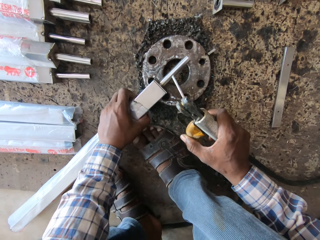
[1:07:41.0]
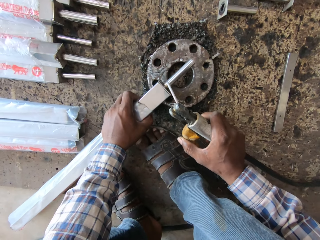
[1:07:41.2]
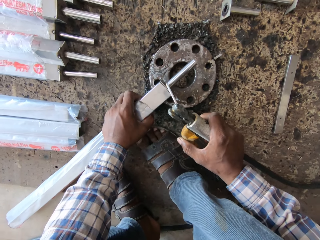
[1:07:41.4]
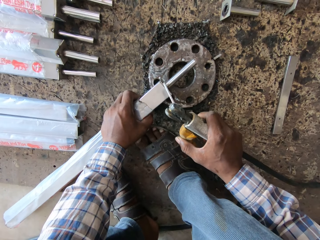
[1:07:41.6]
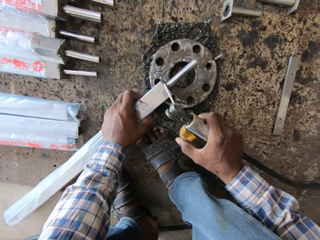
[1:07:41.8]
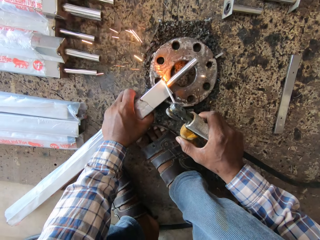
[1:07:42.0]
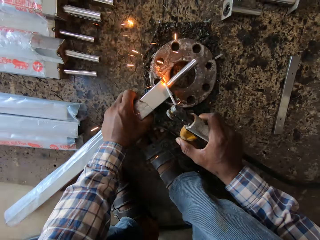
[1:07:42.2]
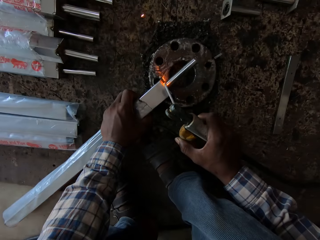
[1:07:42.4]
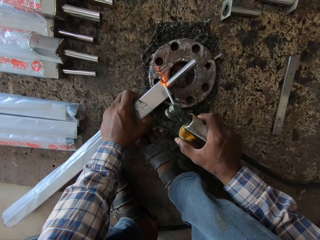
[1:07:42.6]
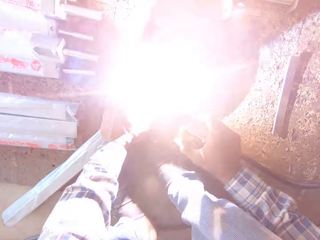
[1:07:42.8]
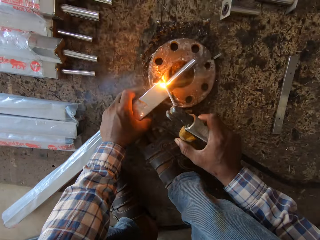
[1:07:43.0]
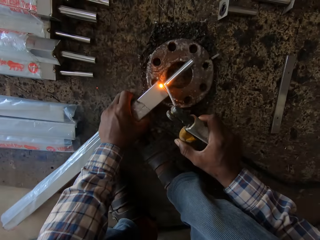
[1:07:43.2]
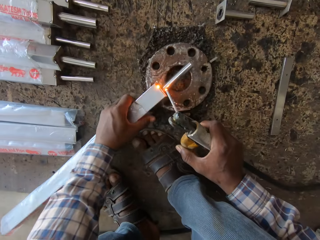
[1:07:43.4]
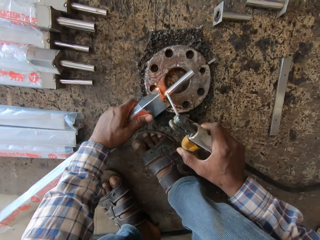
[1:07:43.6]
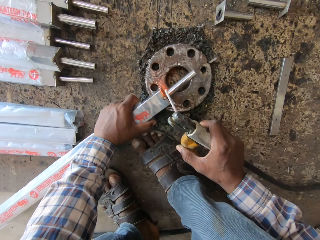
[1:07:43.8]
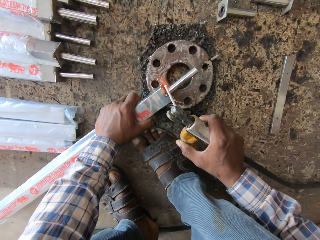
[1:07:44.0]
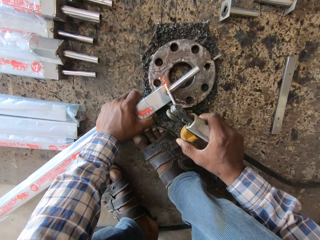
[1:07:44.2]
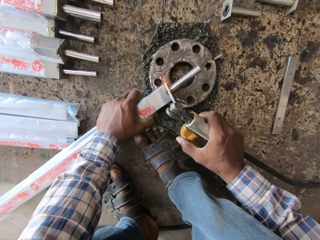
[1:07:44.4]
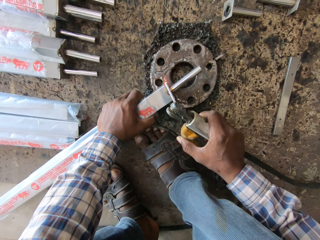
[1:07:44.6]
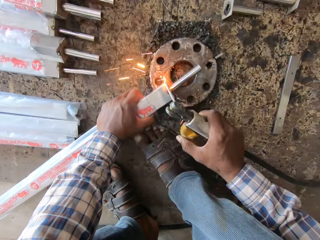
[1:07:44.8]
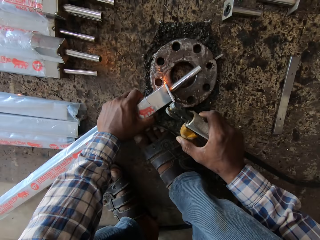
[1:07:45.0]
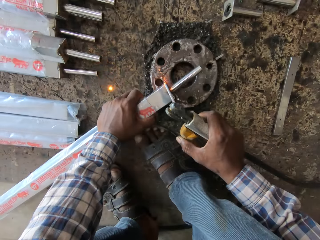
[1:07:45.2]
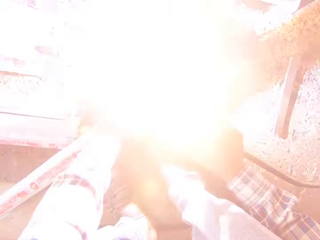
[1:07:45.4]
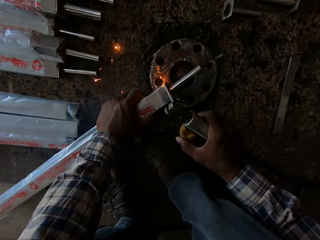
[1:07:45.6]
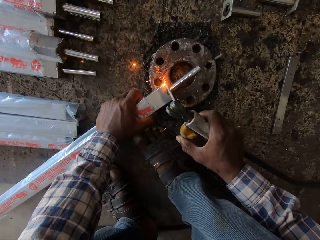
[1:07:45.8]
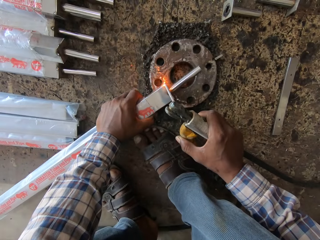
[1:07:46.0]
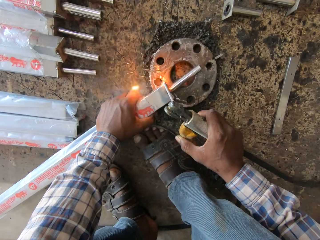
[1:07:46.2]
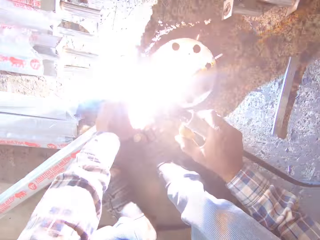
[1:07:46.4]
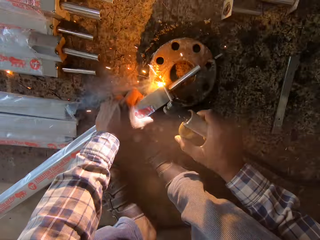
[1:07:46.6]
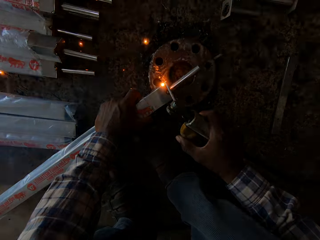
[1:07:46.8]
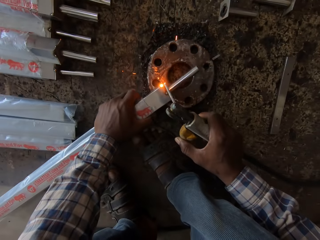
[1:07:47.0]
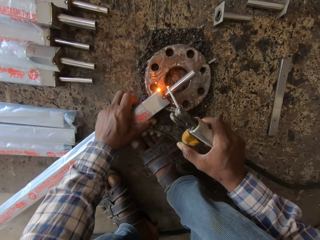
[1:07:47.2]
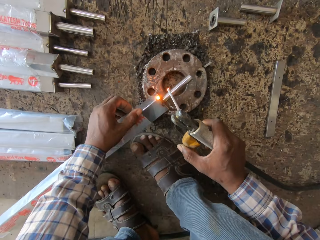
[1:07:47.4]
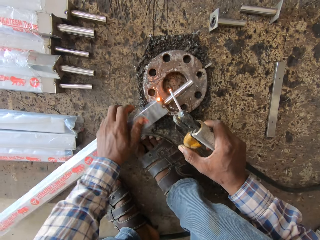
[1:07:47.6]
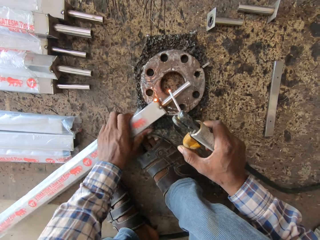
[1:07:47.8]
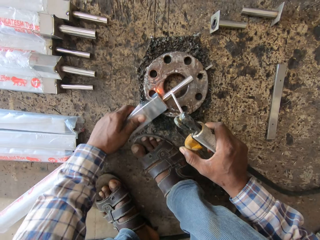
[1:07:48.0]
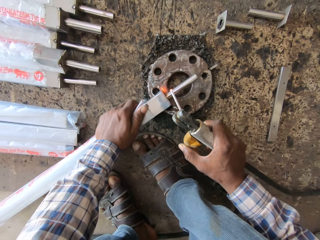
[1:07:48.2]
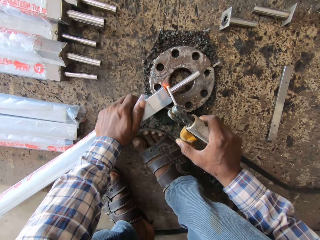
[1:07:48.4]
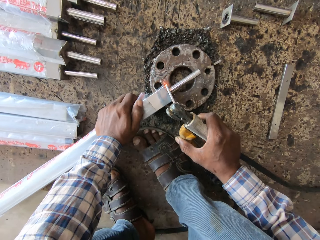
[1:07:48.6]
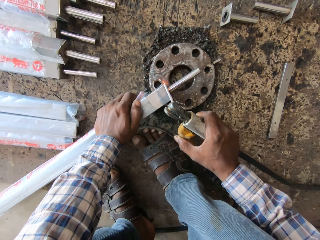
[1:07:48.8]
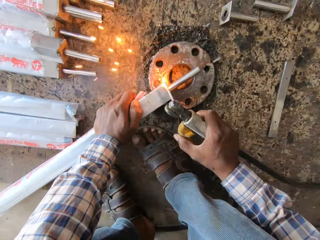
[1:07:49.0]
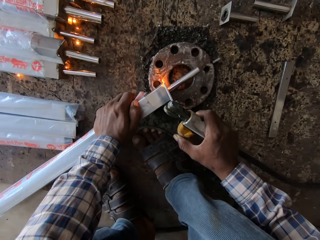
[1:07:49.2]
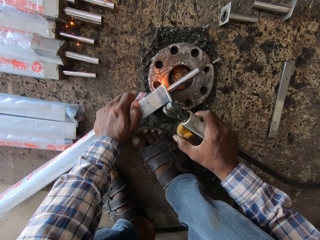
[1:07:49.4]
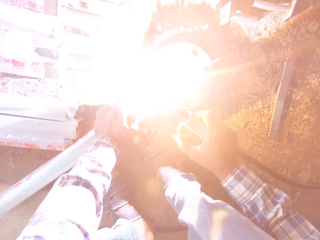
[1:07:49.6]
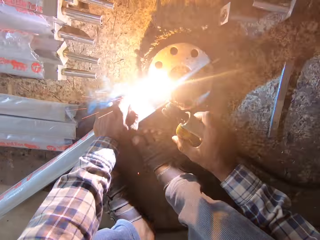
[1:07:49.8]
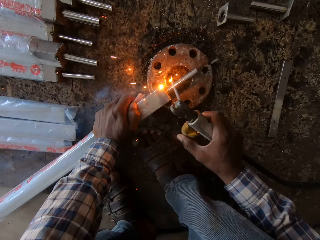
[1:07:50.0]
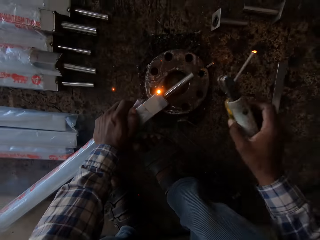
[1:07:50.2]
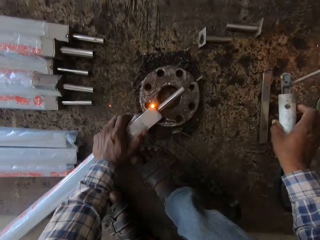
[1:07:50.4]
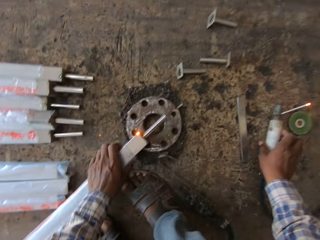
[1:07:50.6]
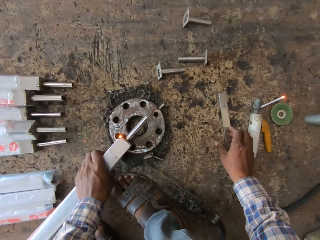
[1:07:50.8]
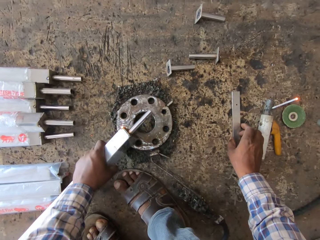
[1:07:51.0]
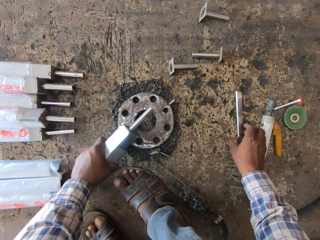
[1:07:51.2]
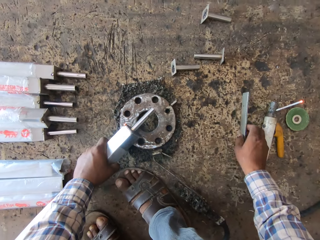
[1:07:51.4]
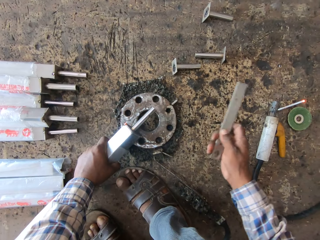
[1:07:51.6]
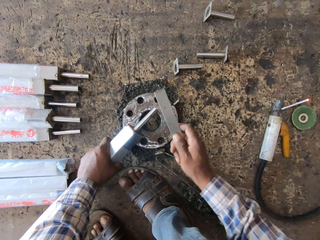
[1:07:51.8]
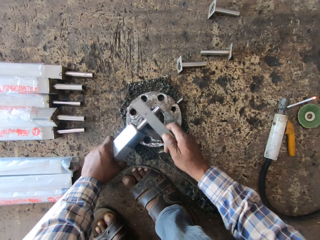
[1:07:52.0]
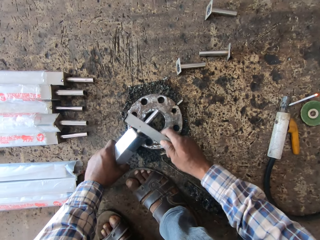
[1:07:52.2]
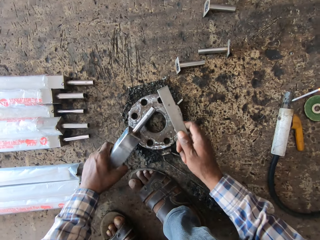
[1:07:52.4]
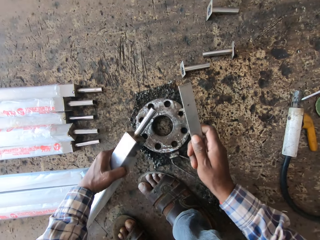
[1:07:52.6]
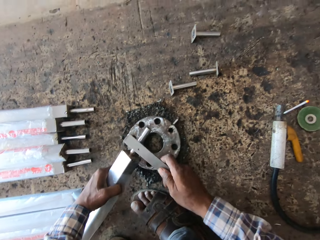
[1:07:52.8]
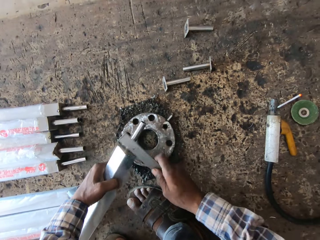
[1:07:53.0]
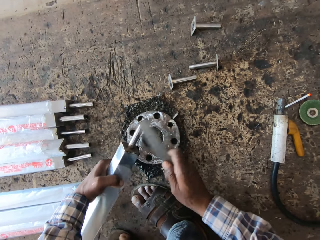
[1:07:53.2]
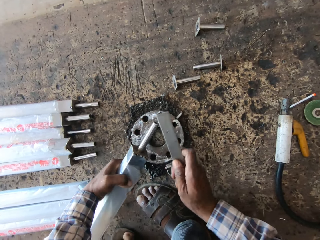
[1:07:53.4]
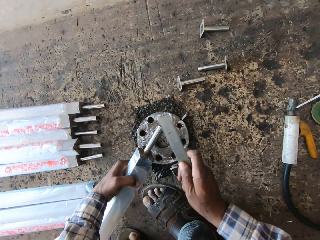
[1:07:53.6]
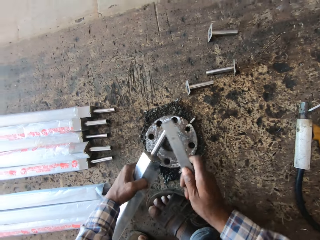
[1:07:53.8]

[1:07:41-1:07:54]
The camera wearer welds the metal with a welding rod. He turns the metal with the left hand. He turns the square pipe with his left hand. He welds the square pipe in his left hand with the electrode holder in his right hand. He drops the electrode holder on a board with his right hand. He picks a metal strip from the board with his right hand. He hits the square pipe in his left hand with the metal strip in his right hand.

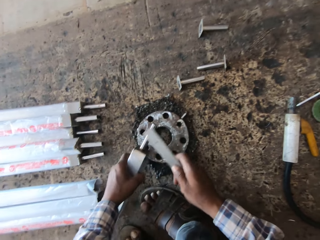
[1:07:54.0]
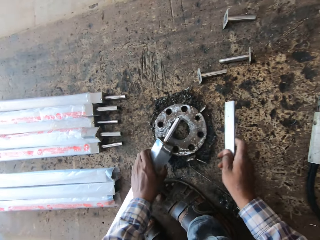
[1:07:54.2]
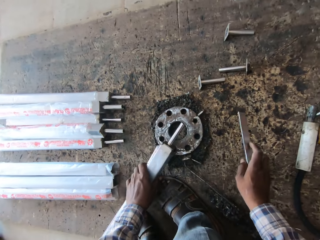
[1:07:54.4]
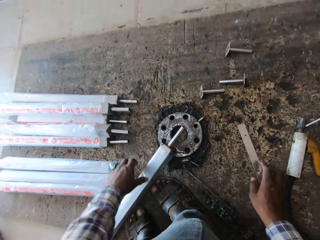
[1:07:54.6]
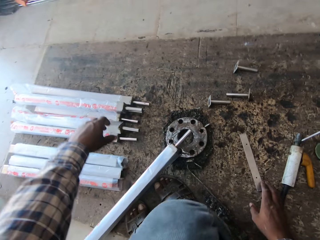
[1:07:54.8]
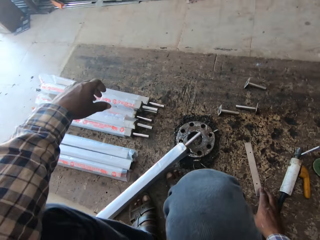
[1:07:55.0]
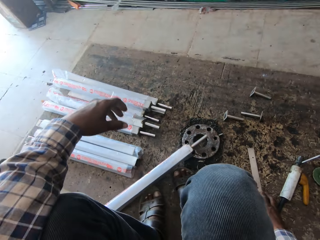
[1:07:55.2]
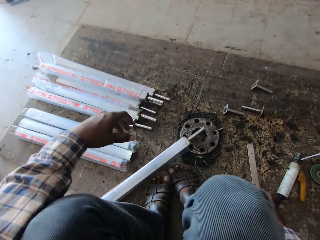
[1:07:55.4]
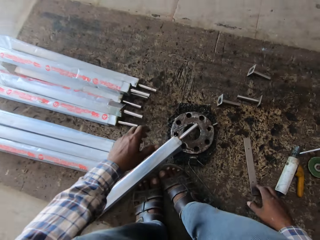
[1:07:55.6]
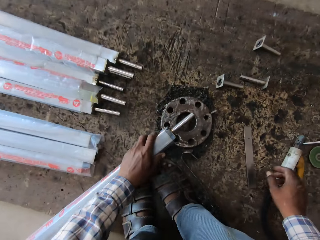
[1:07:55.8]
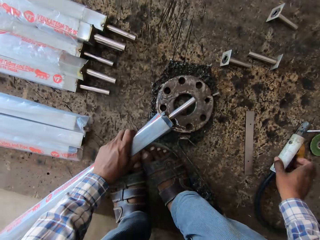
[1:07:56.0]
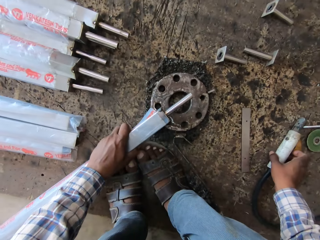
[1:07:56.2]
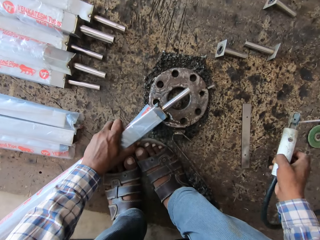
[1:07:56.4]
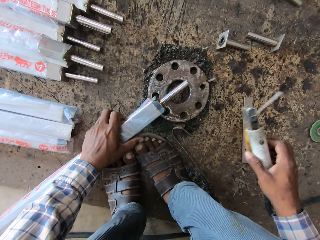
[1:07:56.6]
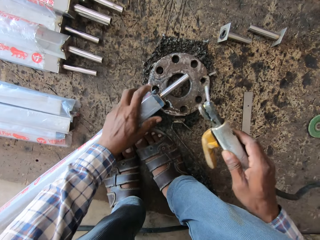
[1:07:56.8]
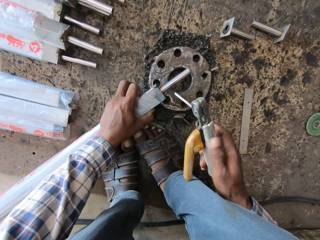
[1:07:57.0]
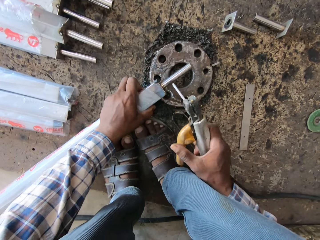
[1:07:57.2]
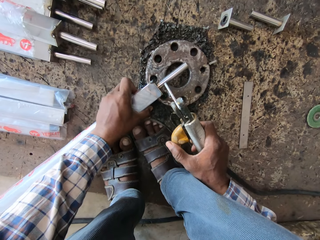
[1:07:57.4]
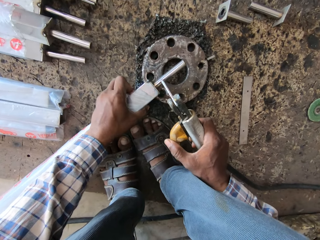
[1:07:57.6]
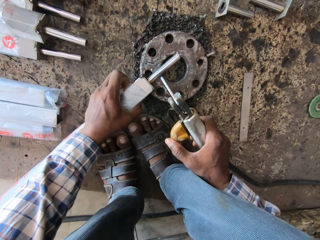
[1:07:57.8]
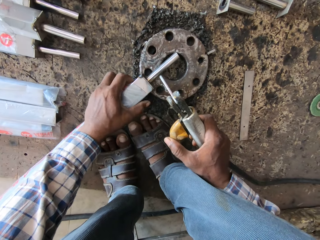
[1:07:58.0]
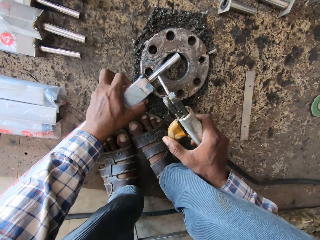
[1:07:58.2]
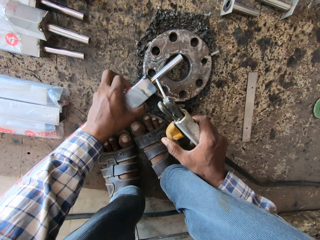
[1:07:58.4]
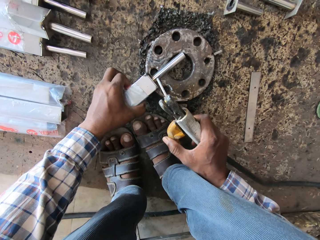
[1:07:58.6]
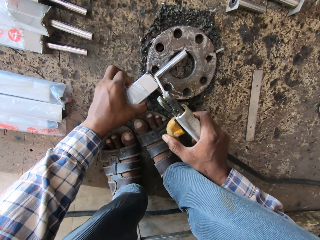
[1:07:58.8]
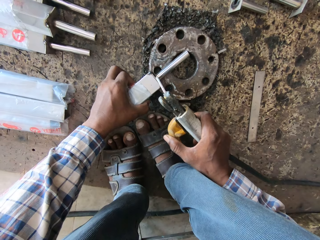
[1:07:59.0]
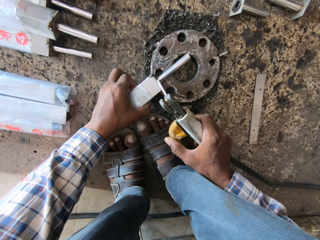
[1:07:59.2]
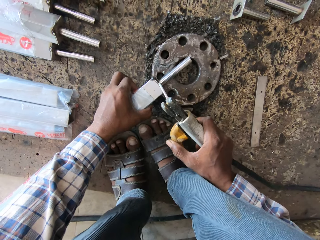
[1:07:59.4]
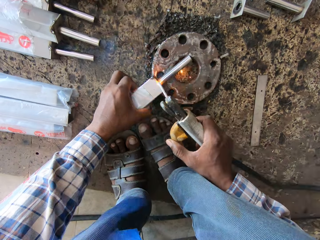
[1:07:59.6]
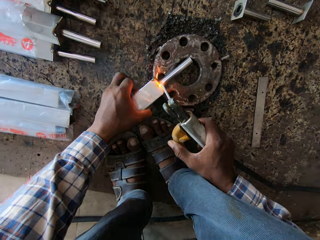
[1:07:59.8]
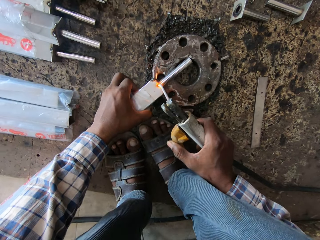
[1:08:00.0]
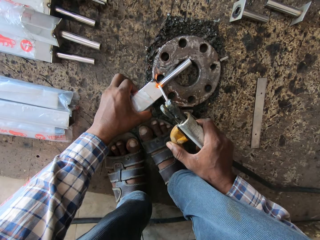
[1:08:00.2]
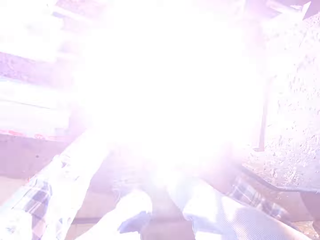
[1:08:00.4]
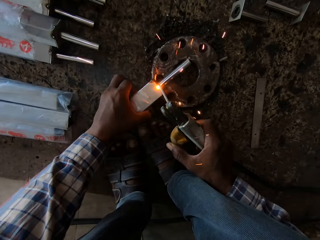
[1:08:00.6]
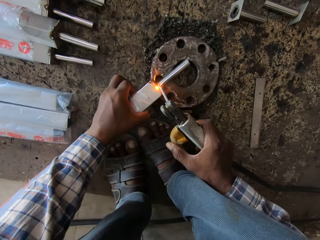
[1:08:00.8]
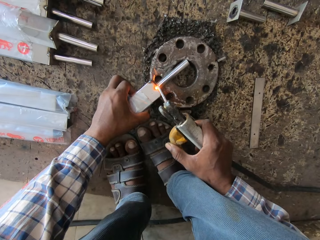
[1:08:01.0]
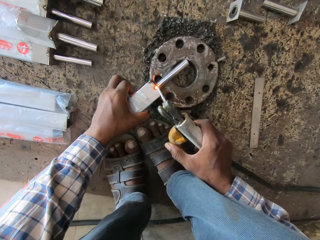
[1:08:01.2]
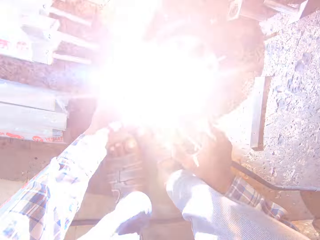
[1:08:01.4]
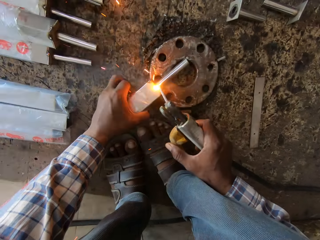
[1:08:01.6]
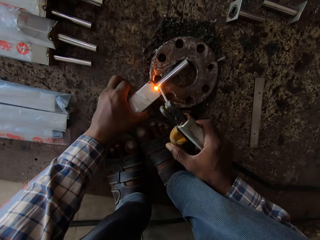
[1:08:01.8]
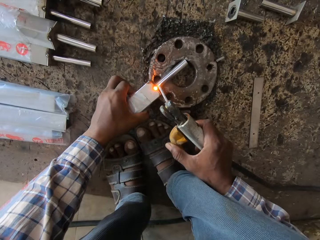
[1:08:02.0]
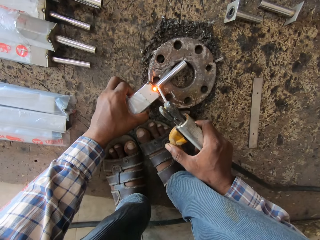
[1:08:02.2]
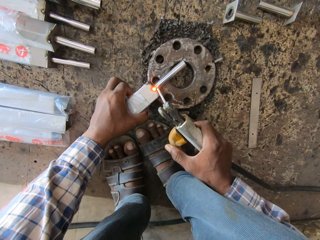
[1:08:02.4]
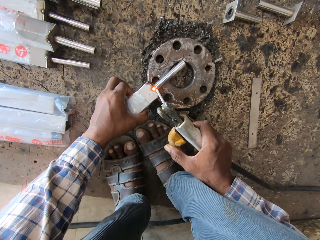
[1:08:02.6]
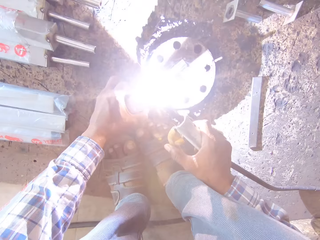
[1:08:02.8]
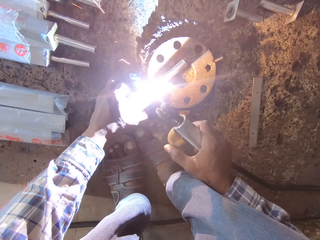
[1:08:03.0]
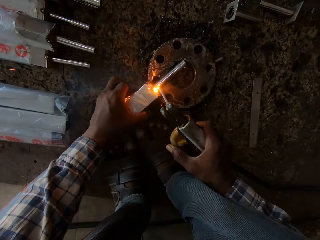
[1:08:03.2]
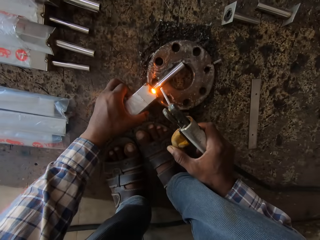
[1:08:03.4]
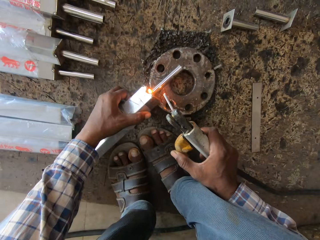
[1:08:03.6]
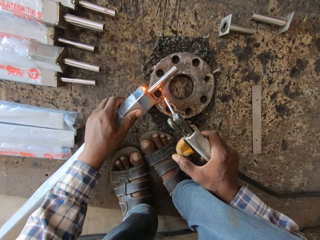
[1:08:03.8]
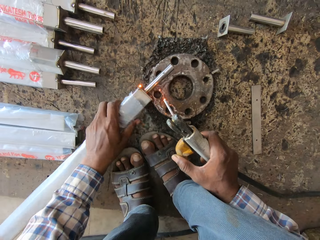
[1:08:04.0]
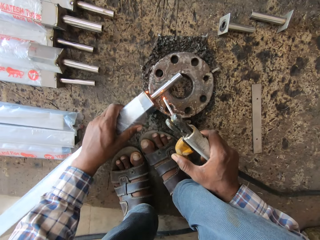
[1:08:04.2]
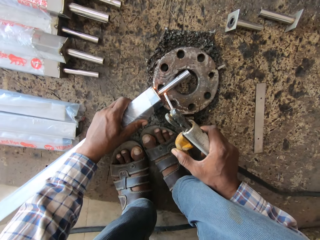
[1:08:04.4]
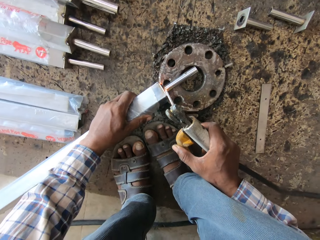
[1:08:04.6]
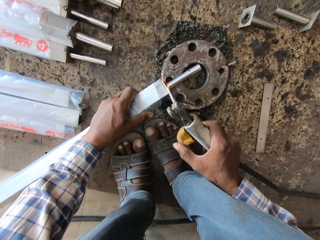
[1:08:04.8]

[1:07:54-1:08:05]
The camera wearer drops the square pipe on the flange with his left hand. He drops the metal strip on the board with his right hand. He holds the square pipe with his left hand. He picks up the electrode holder from the board with his right hand. He holds the square pipe with his left hand. He welds the square pipe in his left hand with the electrode holder in his right hand. He turns the square pipe with his left hand.
